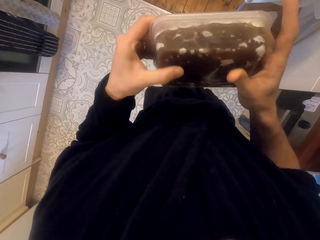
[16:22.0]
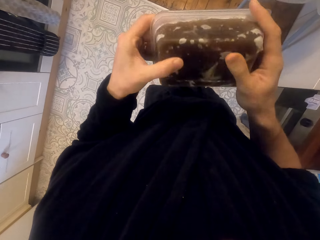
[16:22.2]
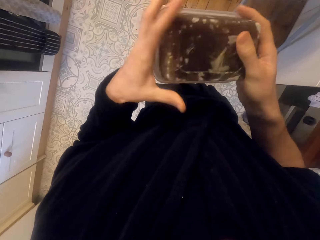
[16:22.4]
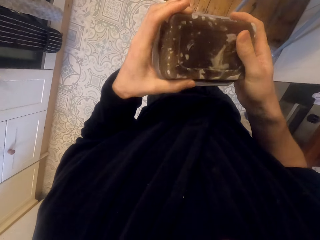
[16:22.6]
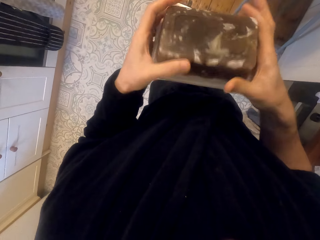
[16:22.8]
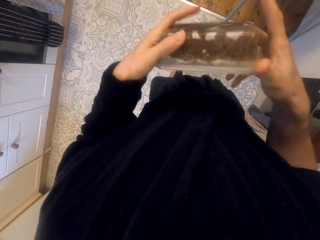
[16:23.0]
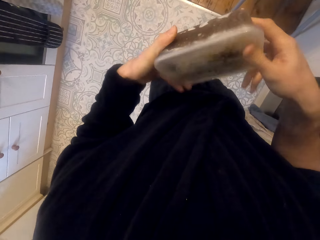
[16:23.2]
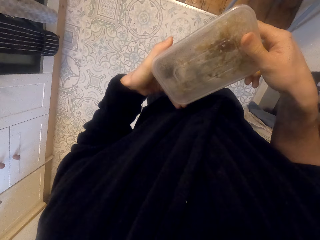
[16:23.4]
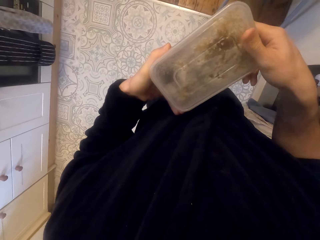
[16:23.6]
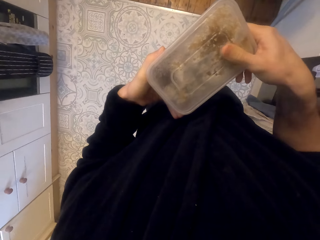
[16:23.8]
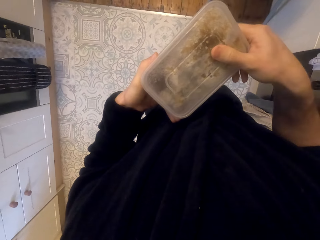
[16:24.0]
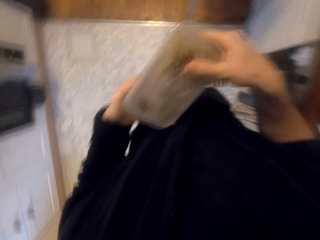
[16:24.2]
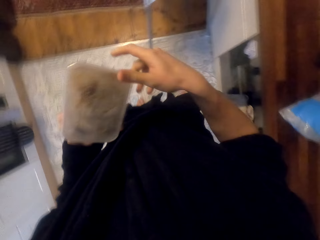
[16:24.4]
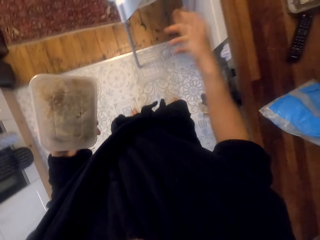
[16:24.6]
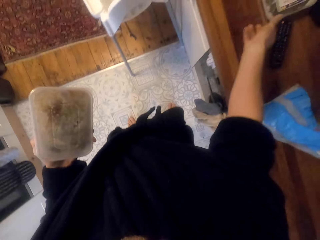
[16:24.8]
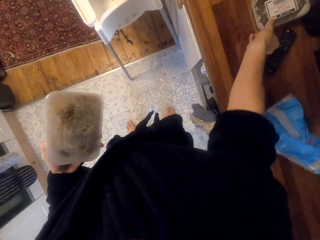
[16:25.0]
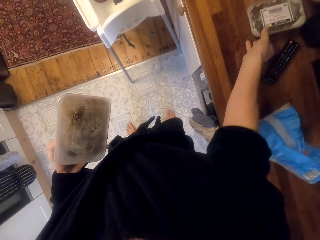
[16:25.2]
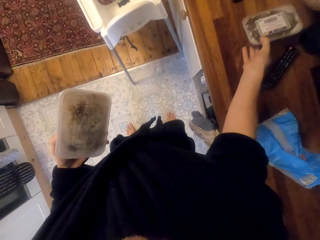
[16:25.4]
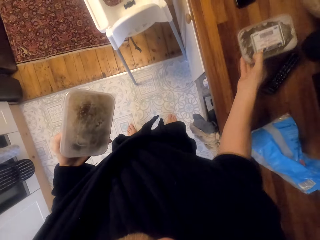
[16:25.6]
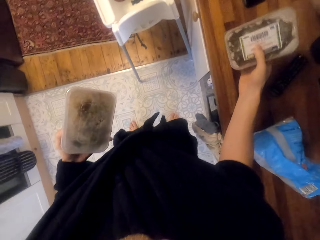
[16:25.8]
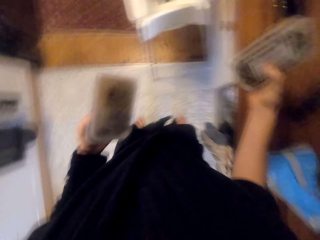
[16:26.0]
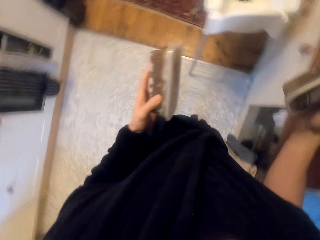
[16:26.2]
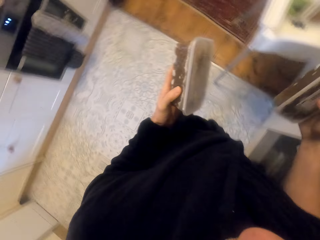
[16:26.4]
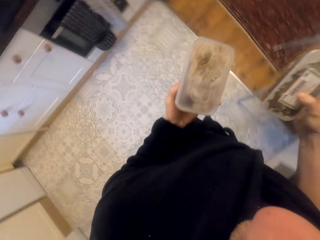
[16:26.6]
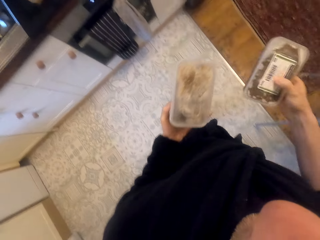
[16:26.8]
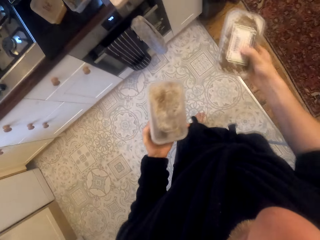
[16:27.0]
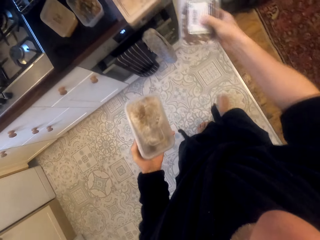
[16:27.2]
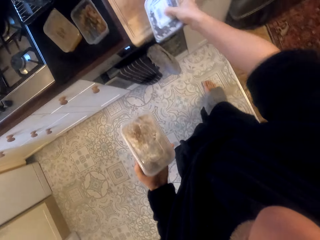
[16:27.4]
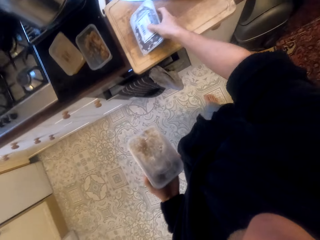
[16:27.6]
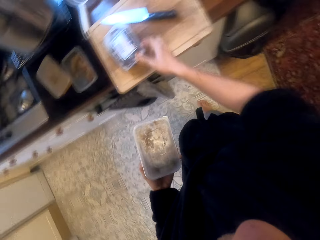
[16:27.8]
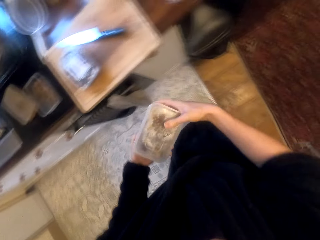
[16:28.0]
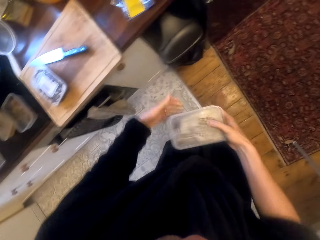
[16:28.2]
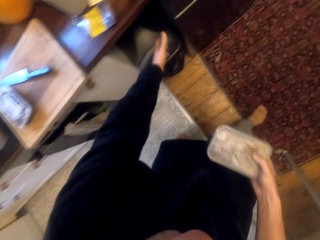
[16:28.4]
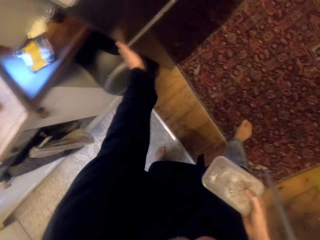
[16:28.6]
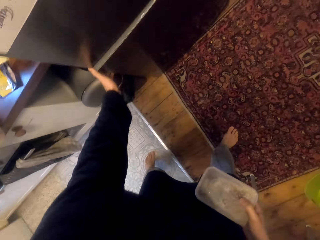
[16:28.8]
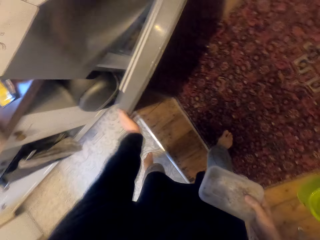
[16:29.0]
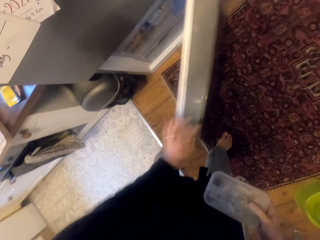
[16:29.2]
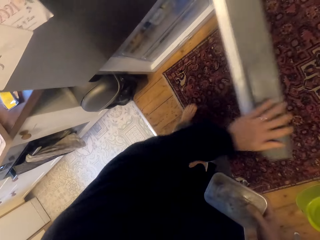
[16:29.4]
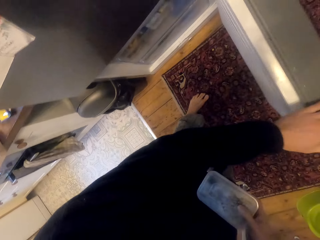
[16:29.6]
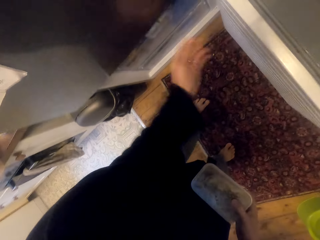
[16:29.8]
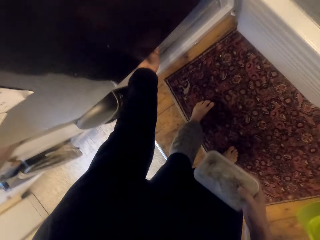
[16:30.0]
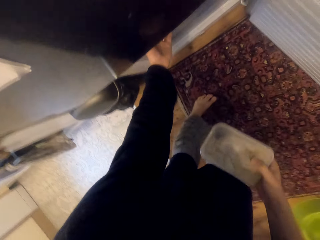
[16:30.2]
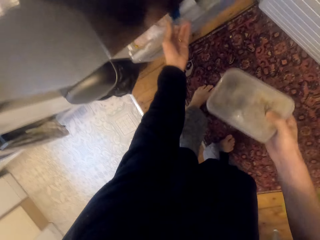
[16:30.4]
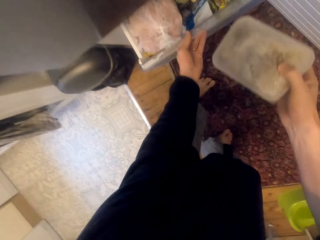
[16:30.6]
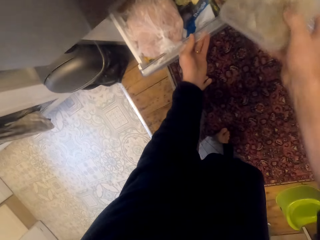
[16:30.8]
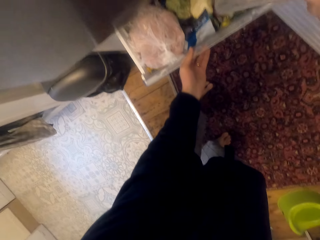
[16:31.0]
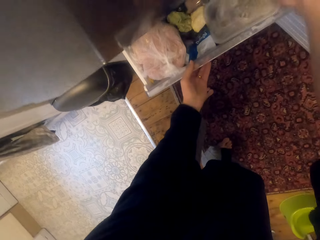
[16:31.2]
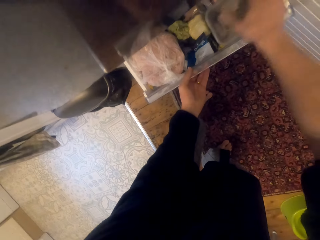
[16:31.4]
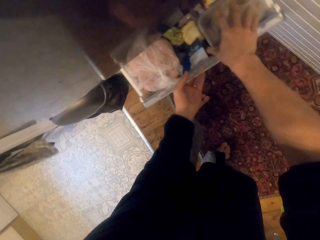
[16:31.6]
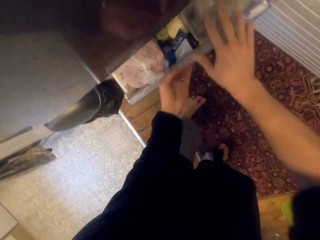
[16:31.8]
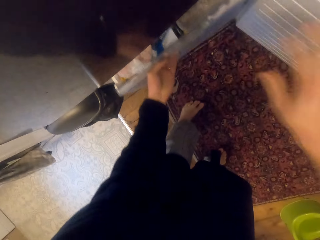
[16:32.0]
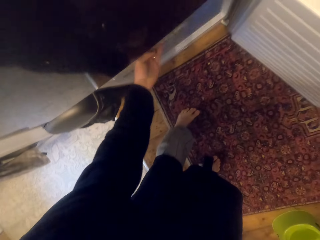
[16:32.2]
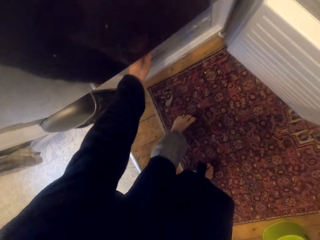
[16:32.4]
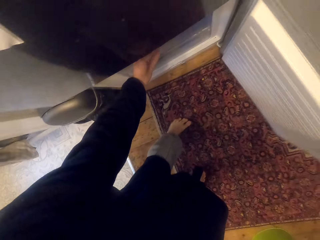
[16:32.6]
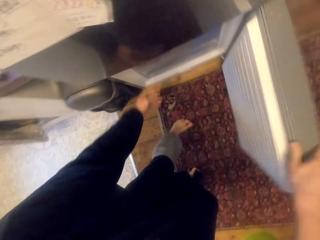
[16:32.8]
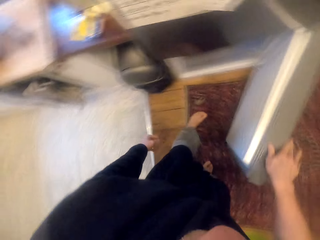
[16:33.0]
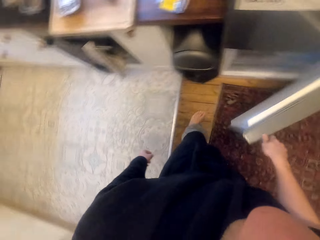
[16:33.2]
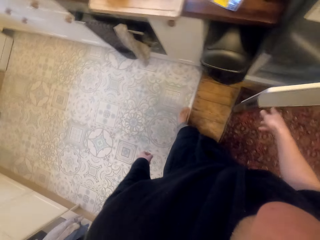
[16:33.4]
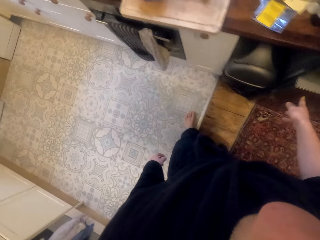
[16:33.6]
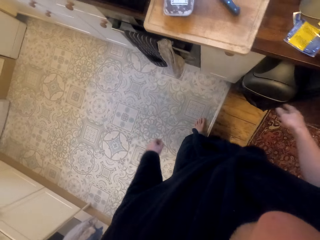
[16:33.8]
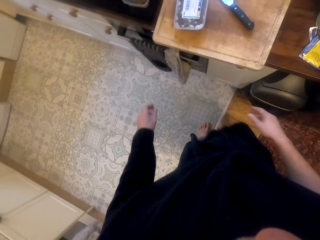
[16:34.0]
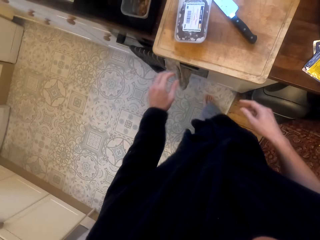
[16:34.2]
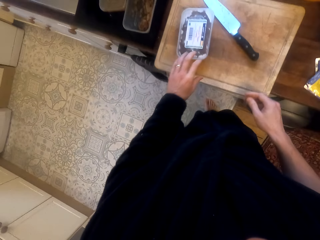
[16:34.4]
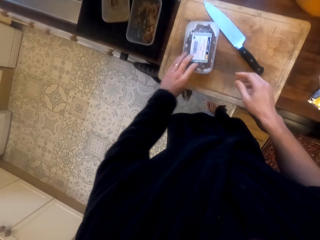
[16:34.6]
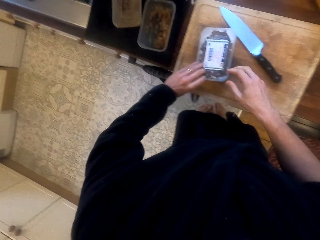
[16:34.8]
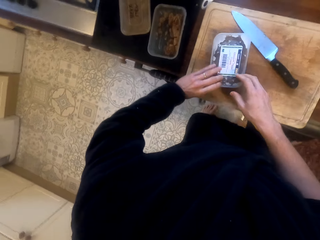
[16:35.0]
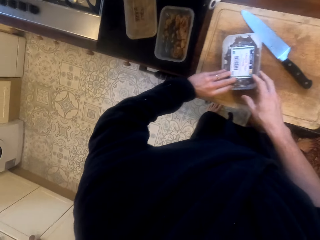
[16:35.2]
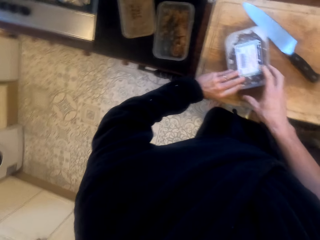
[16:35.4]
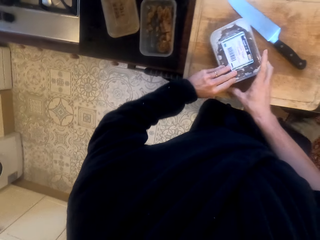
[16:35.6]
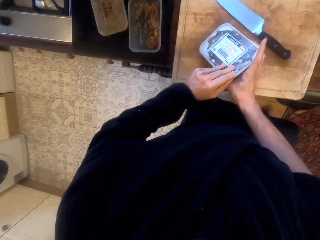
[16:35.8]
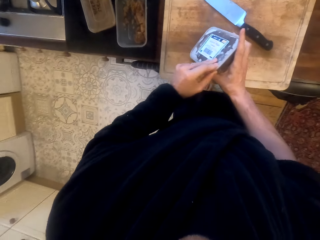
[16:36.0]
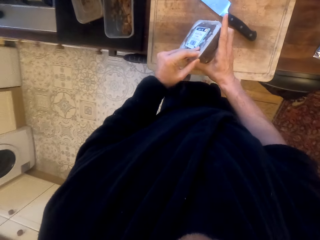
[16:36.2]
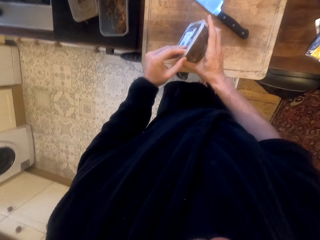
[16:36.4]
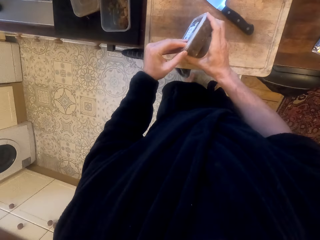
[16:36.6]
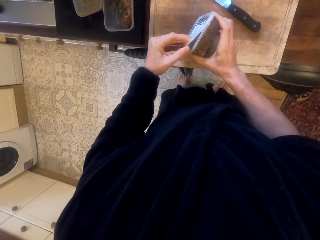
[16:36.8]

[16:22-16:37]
The camera wearer picks up another tin. They put the tin on the chopping board. They open the cupboard or fridge. They pull a drawer. They put the tin in the drawer or fridge. They push the drawer back. They close the cupboard. They open the tin.

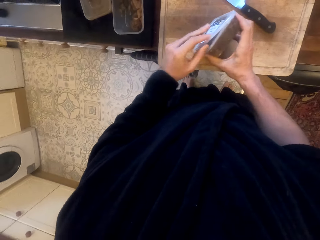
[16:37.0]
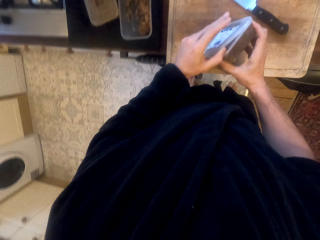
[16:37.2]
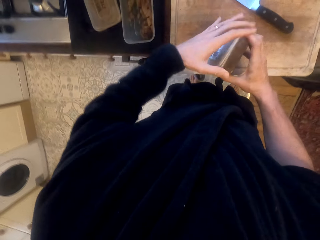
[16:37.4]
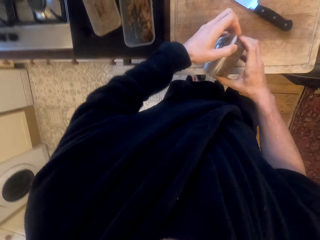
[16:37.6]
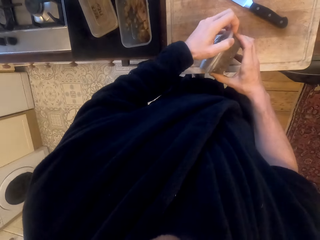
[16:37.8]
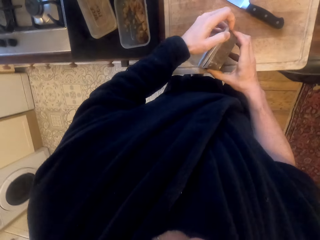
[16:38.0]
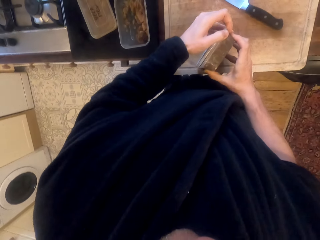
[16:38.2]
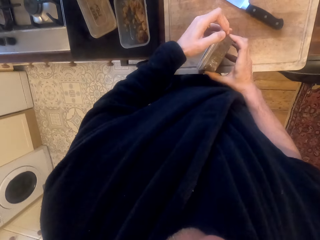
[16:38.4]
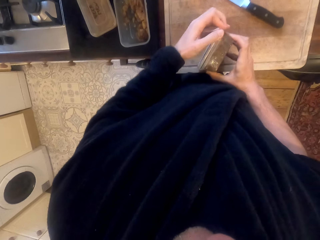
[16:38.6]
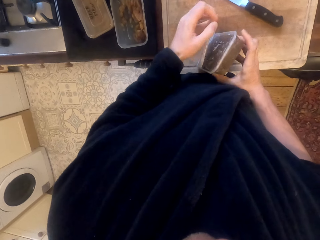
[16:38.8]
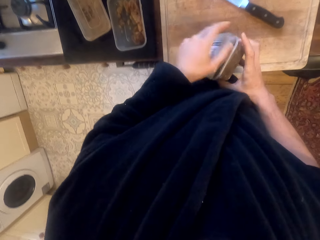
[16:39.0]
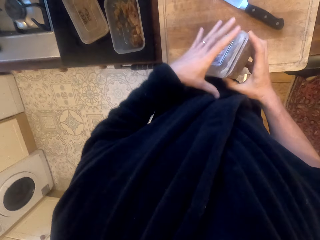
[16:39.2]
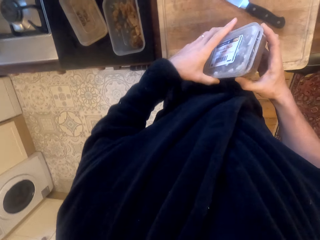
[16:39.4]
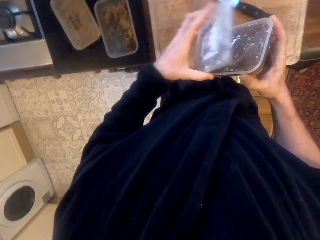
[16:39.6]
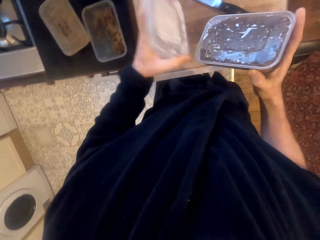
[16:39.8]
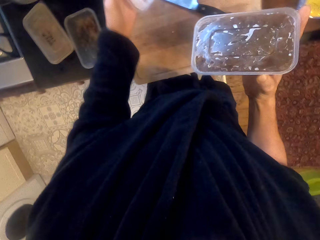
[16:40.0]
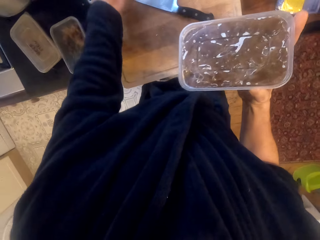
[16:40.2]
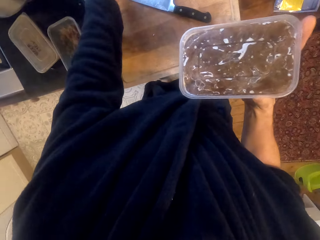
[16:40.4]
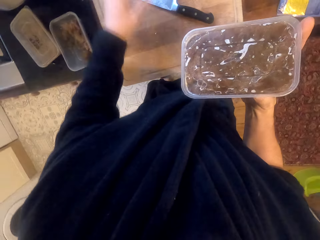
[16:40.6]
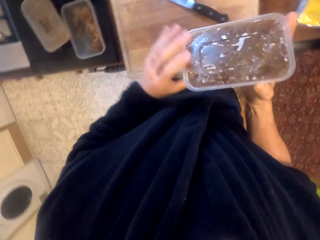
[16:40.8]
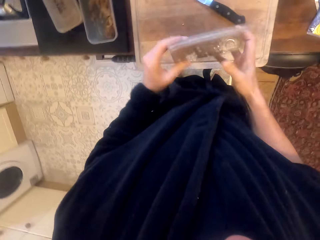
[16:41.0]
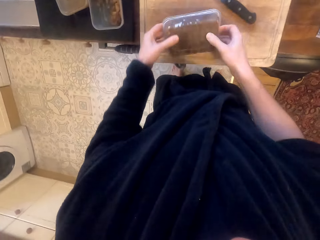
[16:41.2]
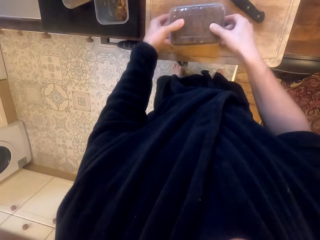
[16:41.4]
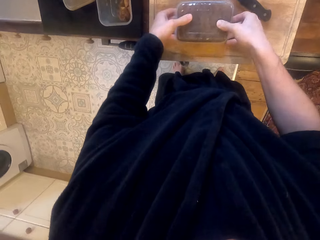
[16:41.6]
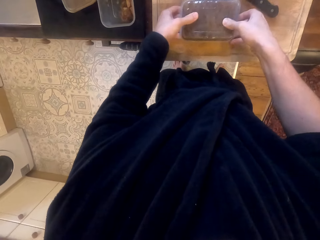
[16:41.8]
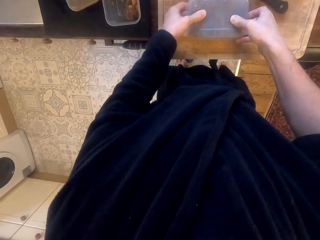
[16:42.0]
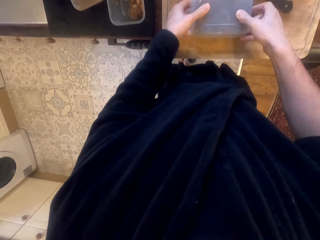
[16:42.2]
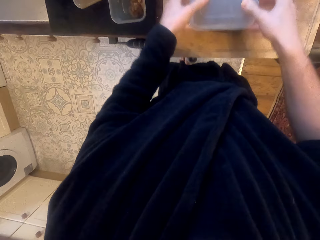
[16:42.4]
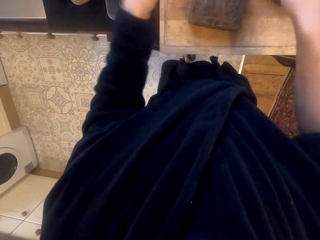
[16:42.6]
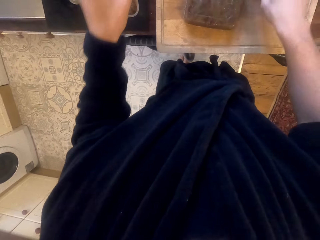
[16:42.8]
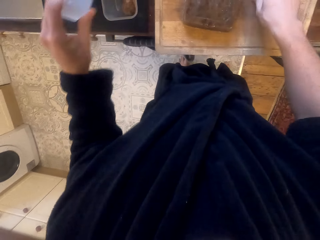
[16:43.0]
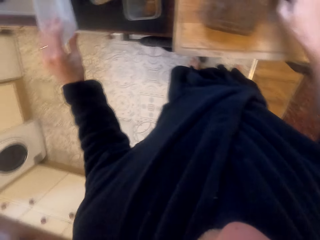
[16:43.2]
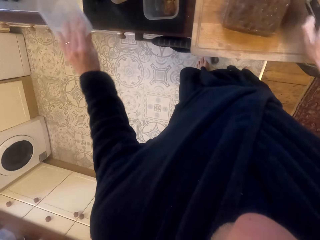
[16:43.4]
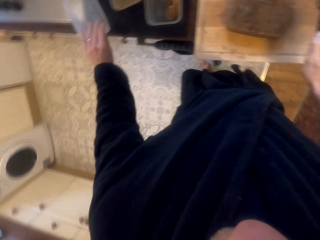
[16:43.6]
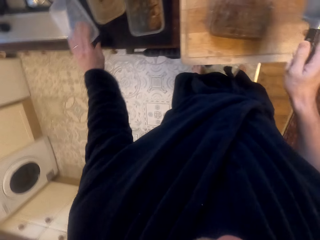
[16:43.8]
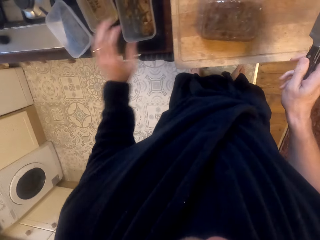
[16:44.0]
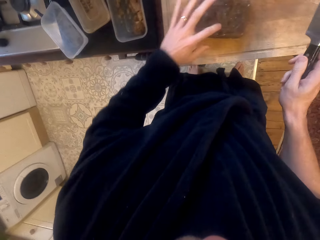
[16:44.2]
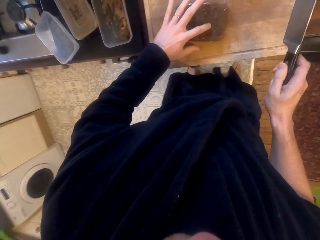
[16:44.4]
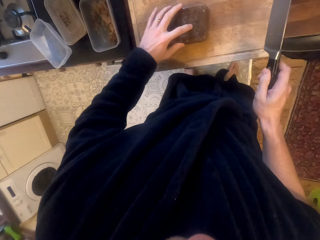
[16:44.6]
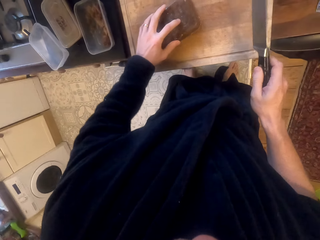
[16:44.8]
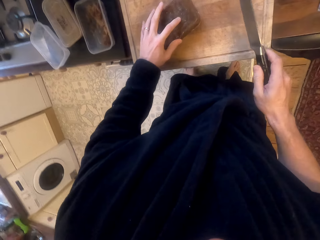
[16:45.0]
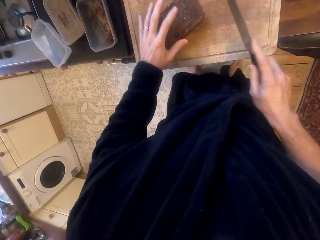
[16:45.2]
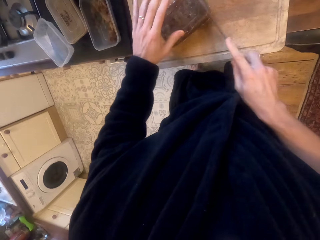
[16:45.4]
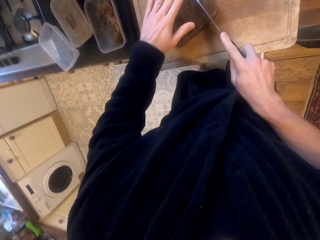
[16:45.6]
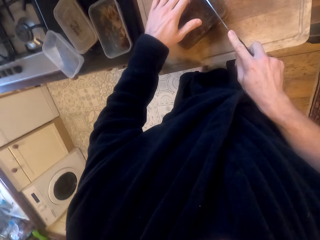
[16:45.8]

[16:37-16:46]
The camera wearer removes something from the tin. They put something on the chopping board. They put the tin aside. They pick up the knife.
